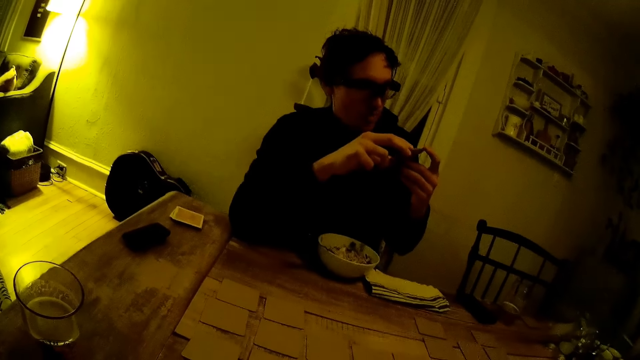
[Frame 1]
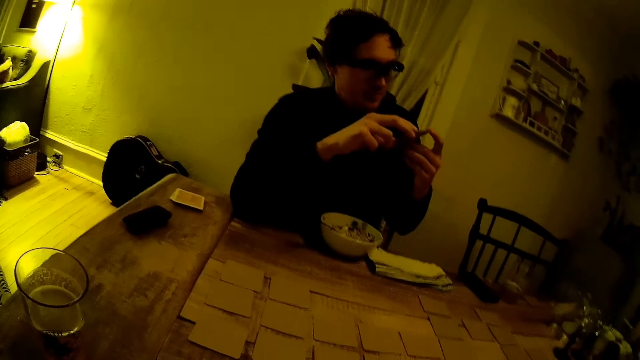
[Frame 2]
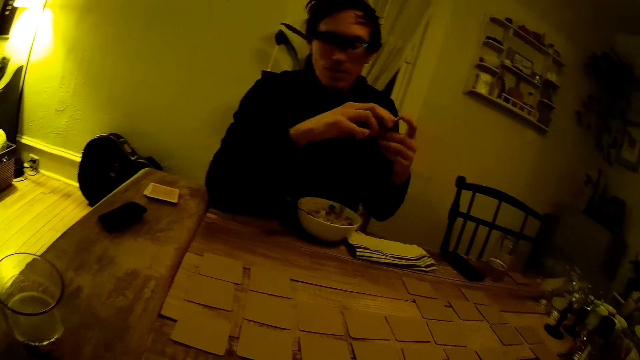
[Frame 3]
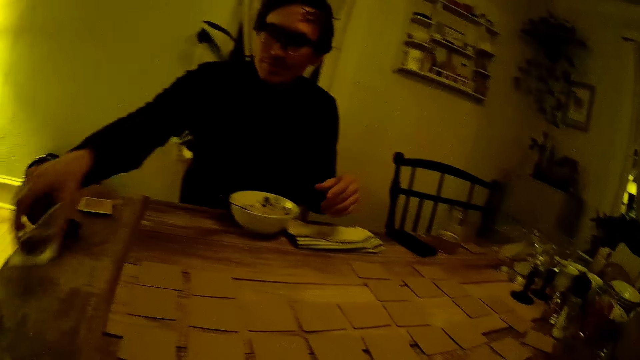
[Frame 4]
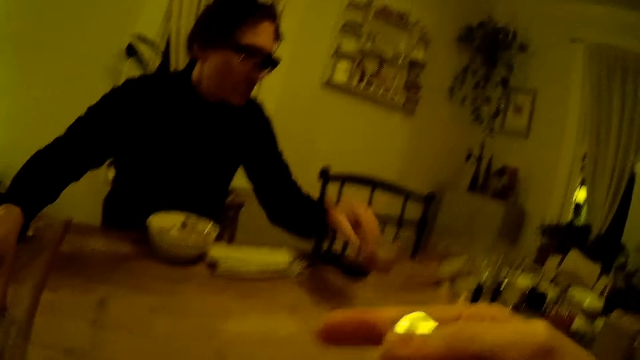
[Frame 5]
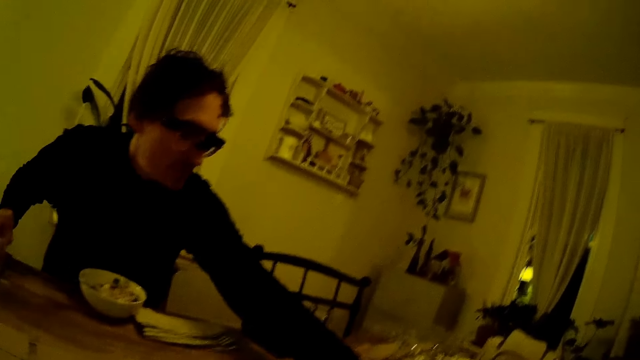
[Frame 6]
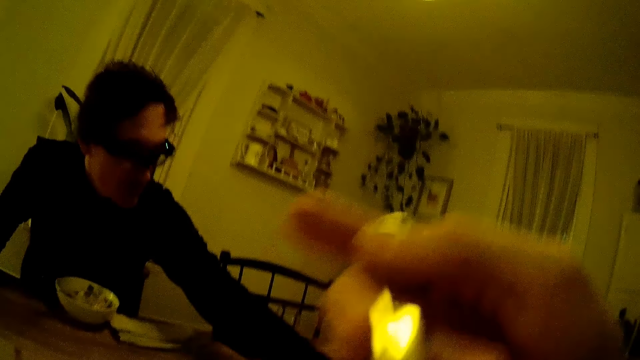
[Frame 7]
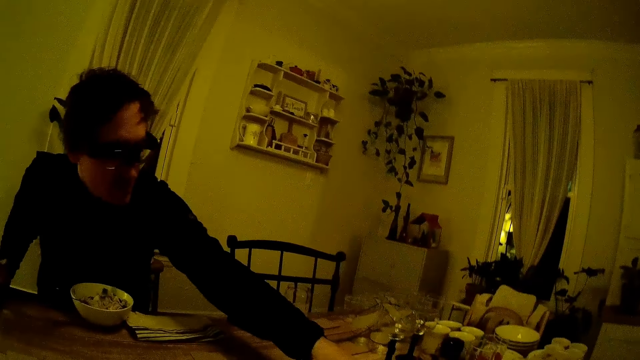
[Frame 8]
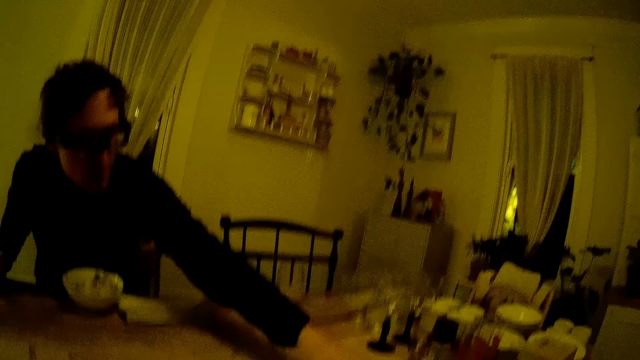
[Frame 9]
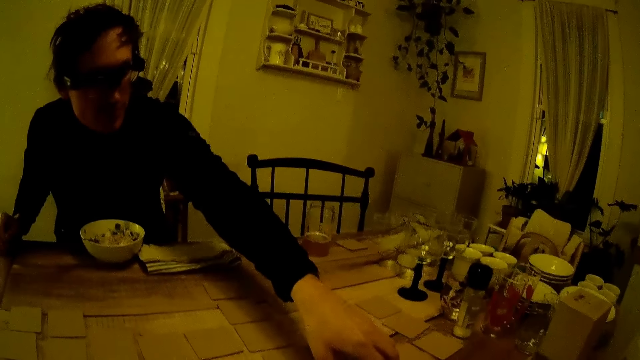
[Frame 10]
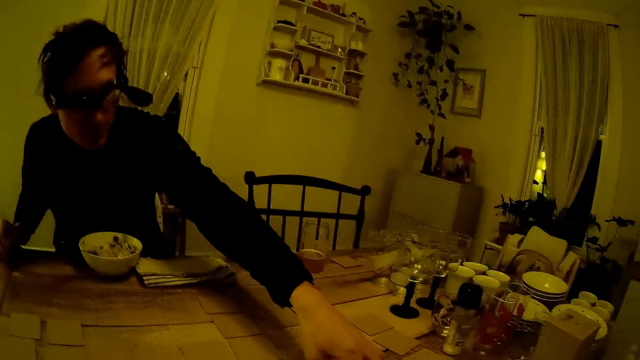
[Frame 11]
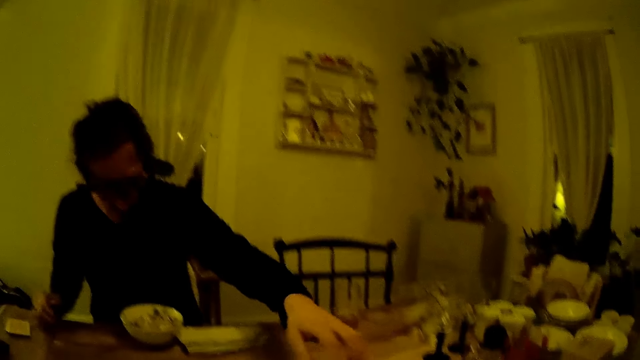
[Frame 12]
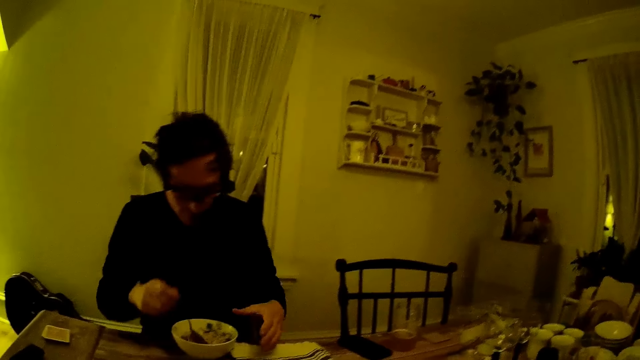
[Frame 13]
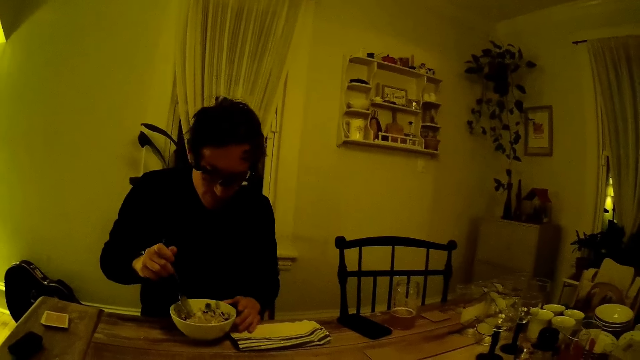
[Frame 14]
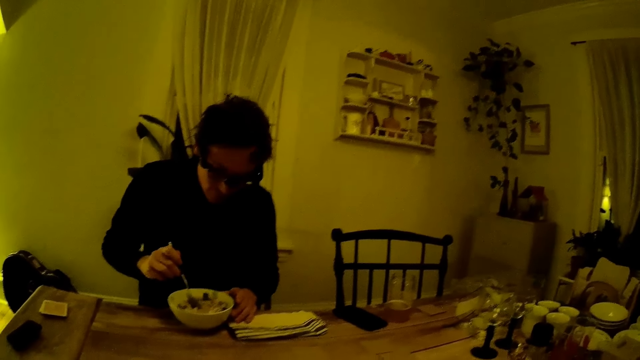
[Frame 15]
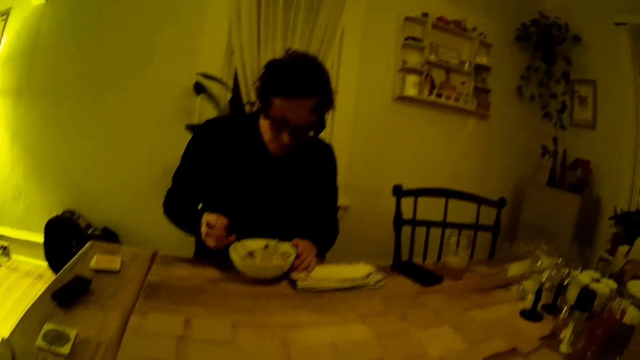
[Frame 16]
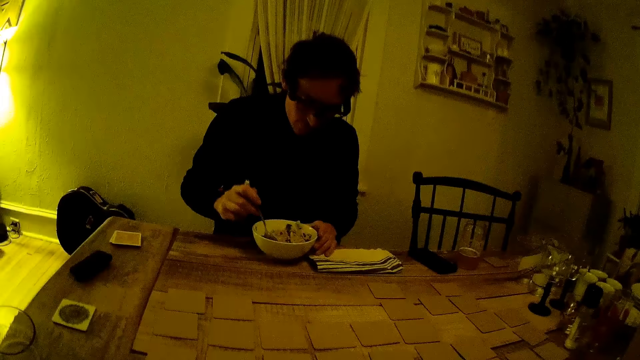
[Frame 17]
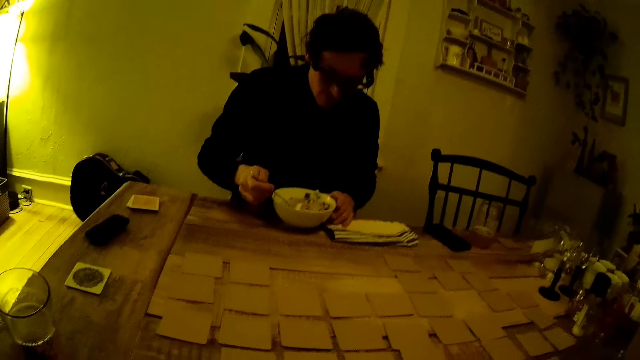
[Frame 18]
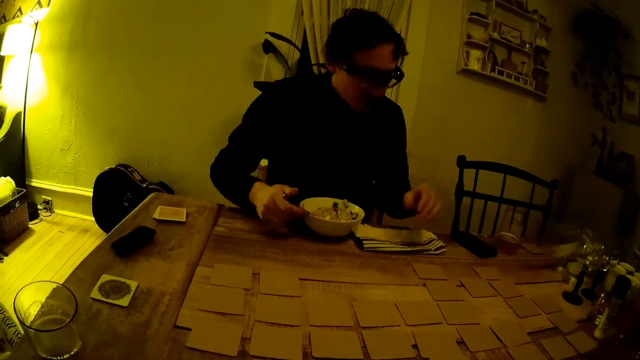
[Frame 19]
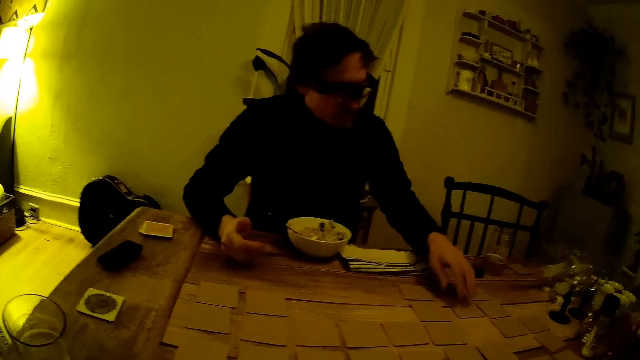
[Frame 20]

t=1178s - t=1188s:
A man holds a card with both hands. He drops the card on the table with his right hand. He flips a brown card on the table with his left hand. The camera wearer raises a spoon with her right hand. She holds the spoon. The man stirs his food with a spoon in his right hand. He scoops the food with the spoon.

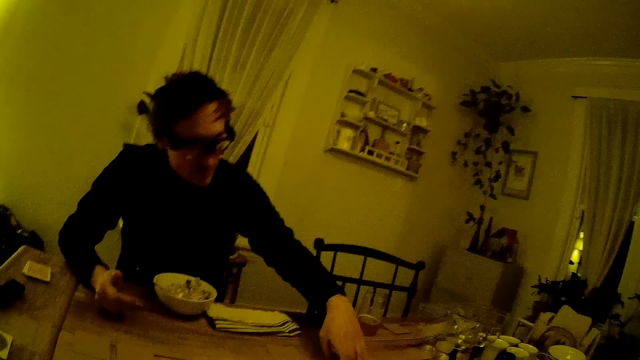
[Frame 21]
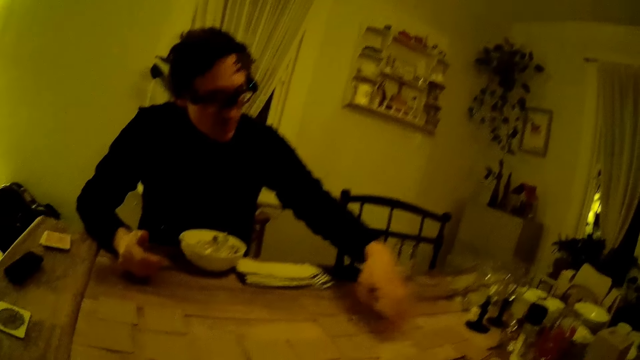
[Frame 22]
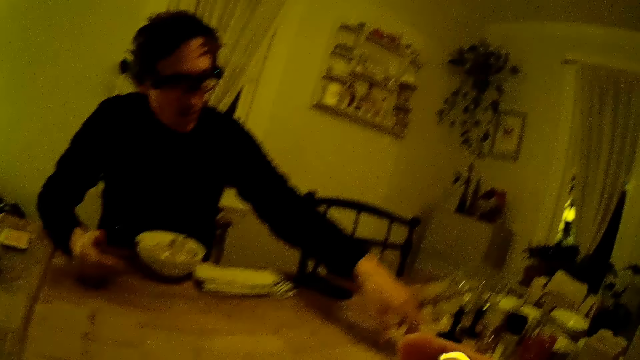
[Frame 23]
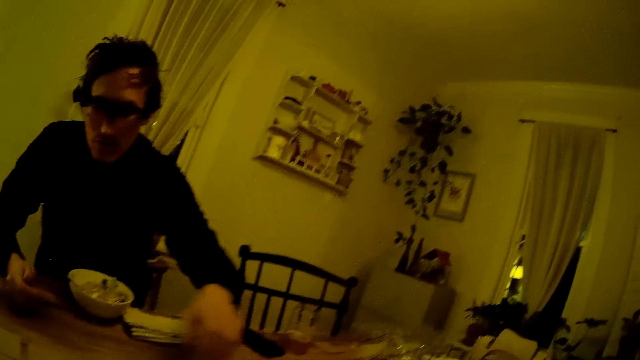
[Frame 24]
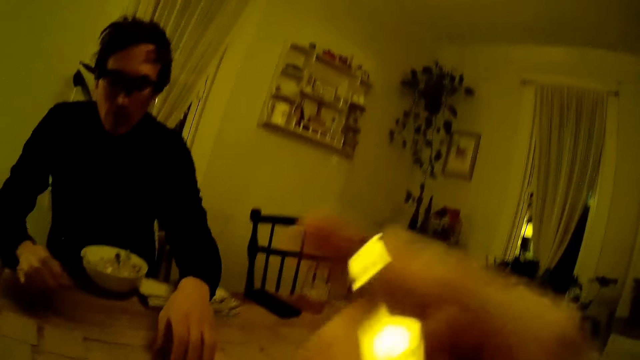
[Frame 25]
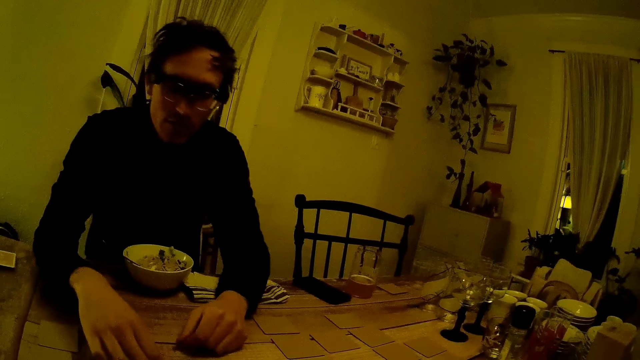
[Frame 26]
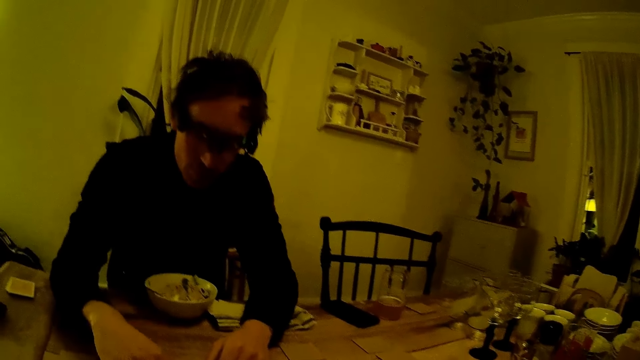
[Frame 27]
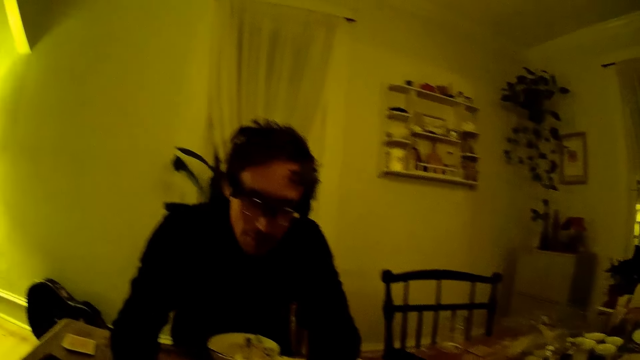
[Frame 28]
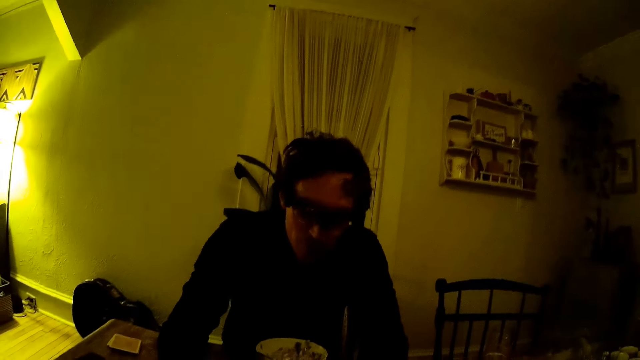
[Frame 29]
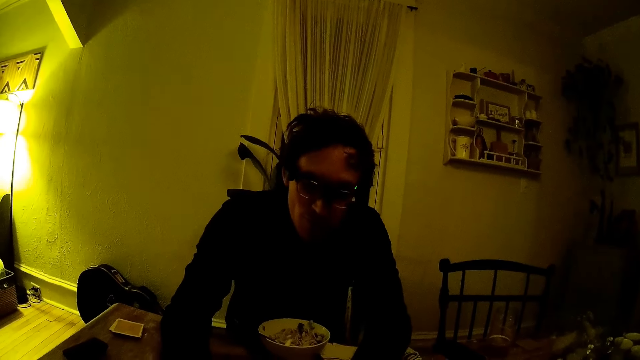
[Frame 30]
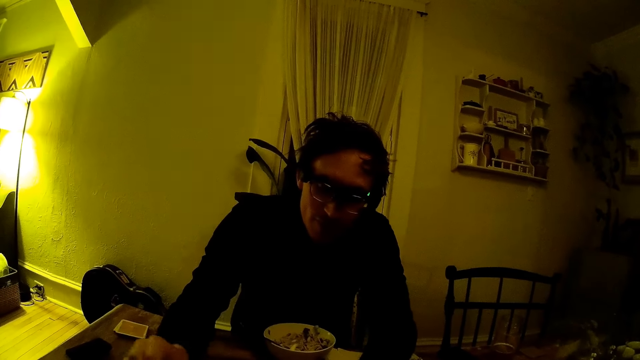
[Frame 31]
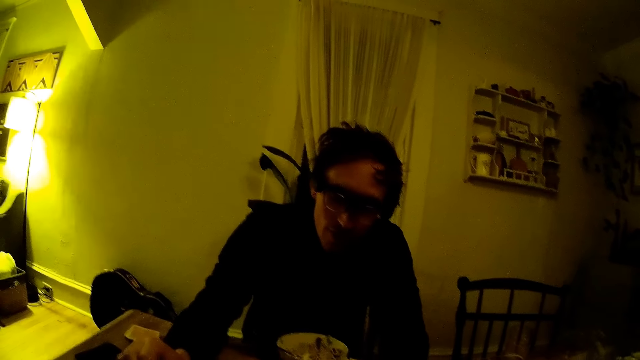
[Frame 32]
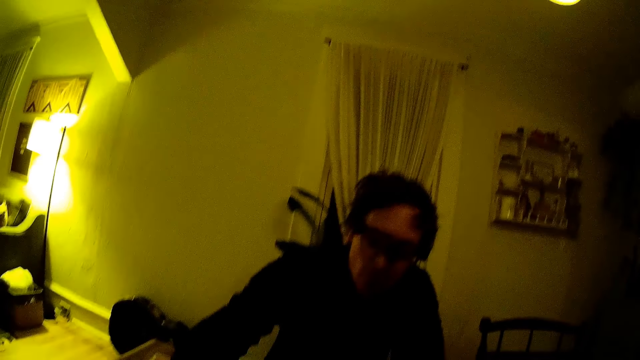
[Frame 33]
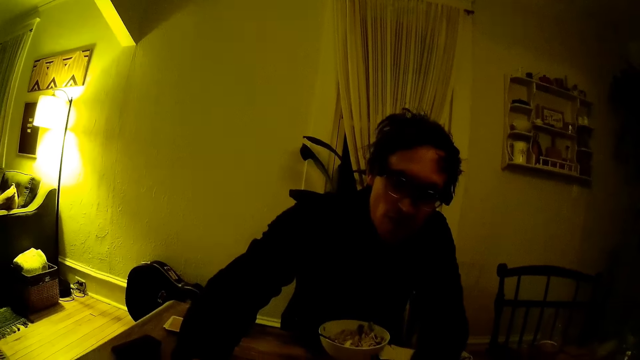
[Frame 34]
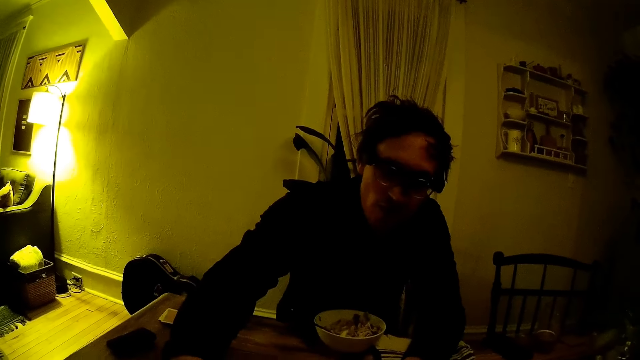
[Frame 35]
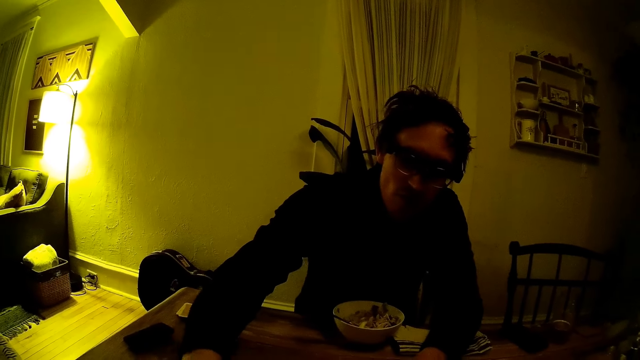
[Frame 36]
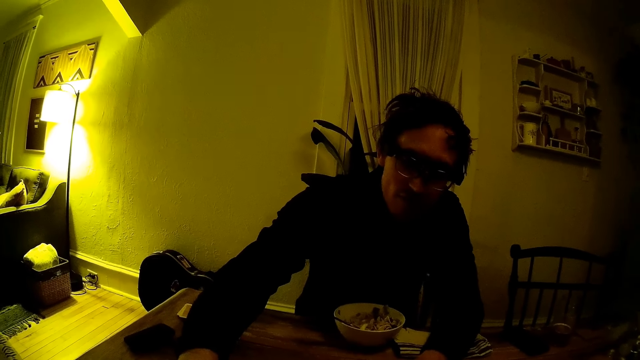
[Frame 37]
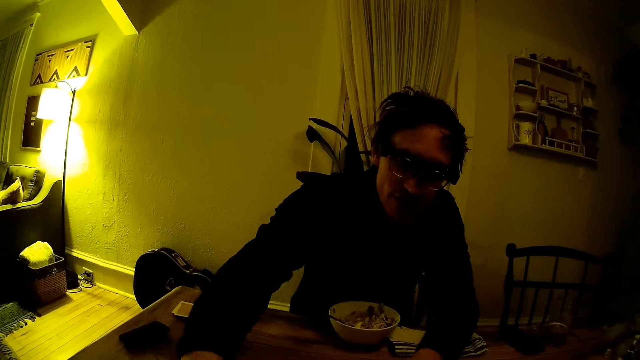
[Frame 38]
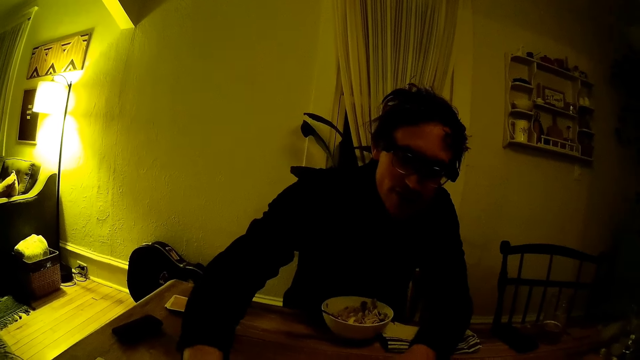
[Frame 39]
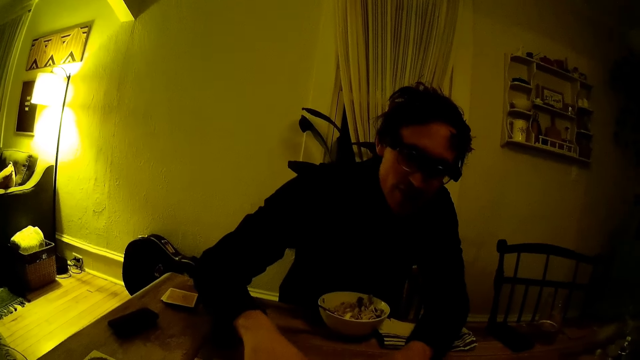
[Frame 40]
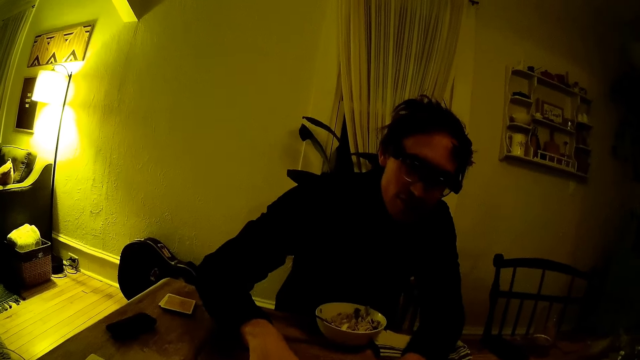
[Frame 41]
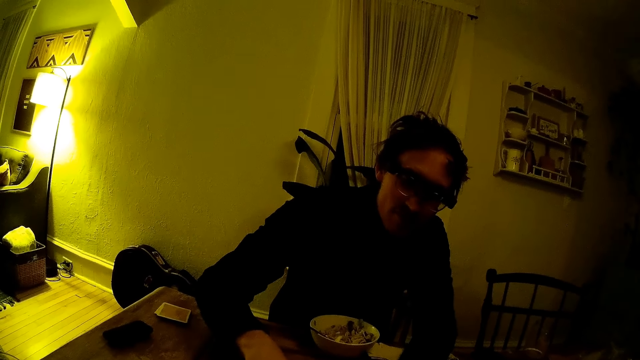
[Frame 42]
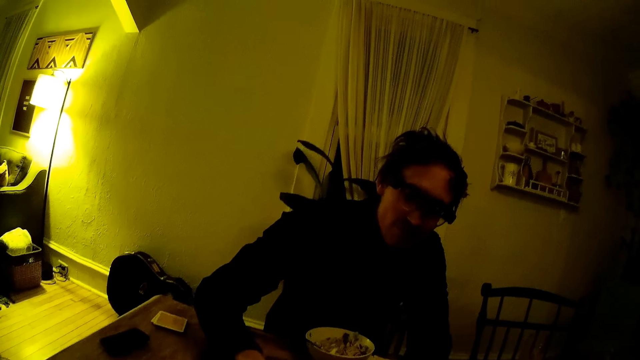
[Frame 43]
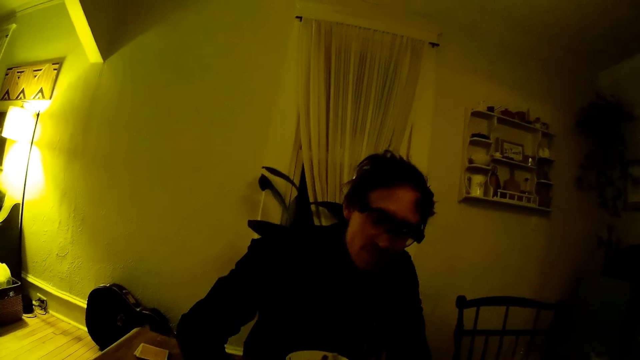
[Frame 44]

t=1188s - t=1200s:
A man touches a card. The man flips a brown card on the table with his right hand.
